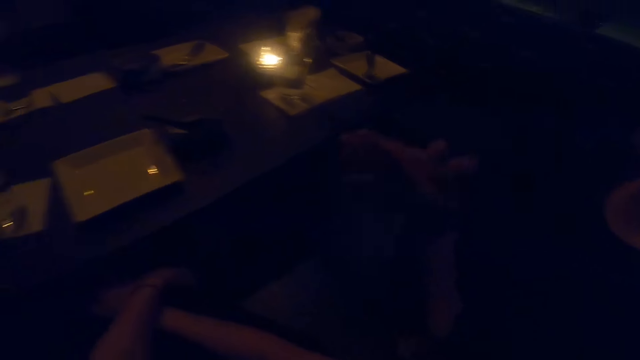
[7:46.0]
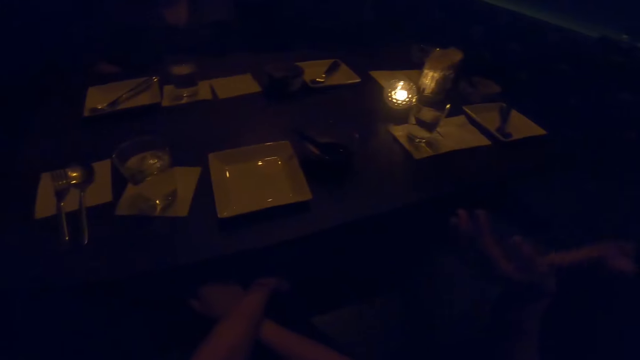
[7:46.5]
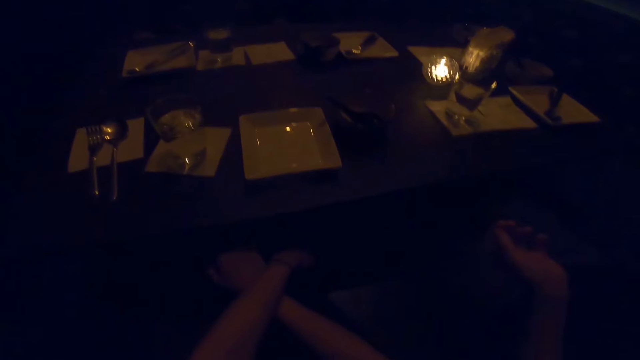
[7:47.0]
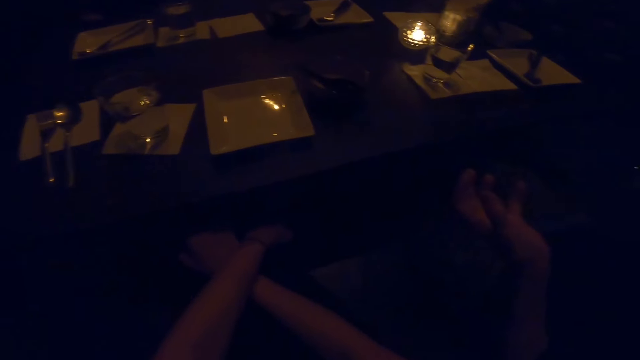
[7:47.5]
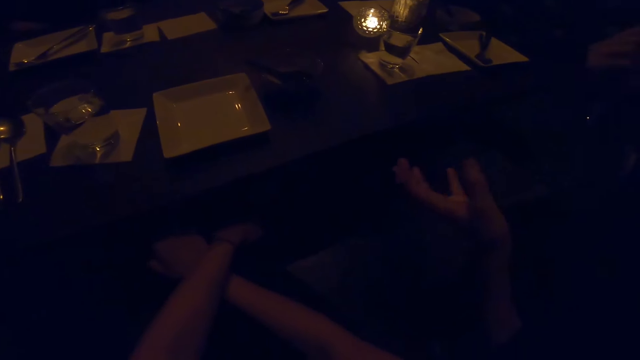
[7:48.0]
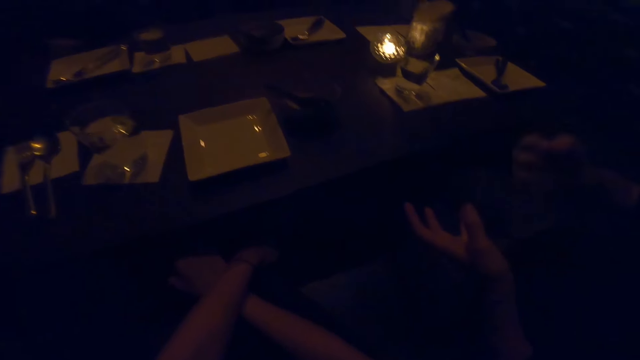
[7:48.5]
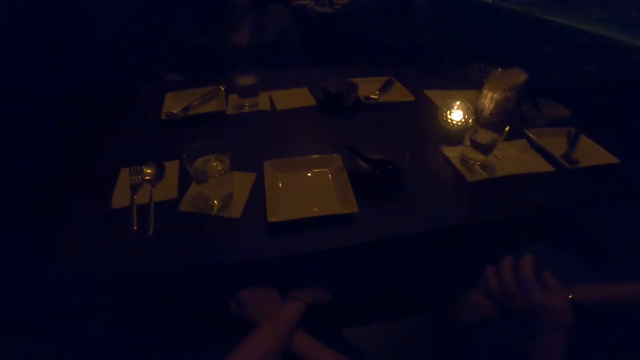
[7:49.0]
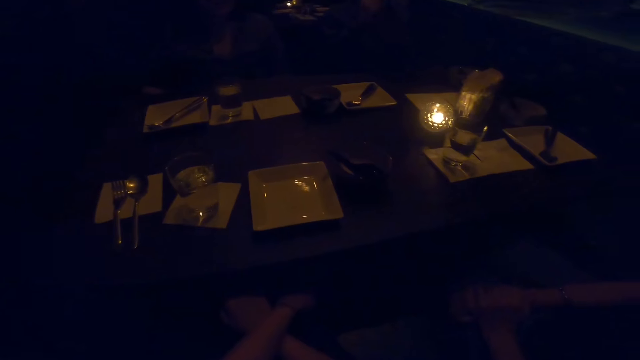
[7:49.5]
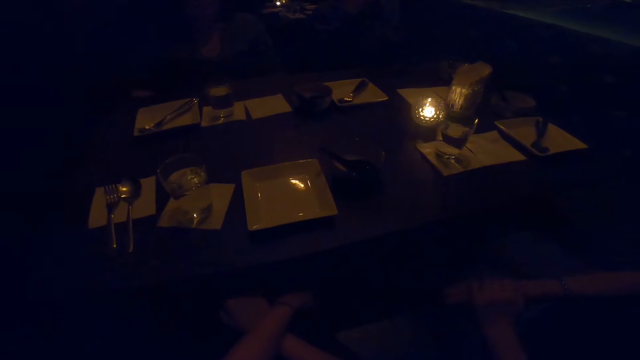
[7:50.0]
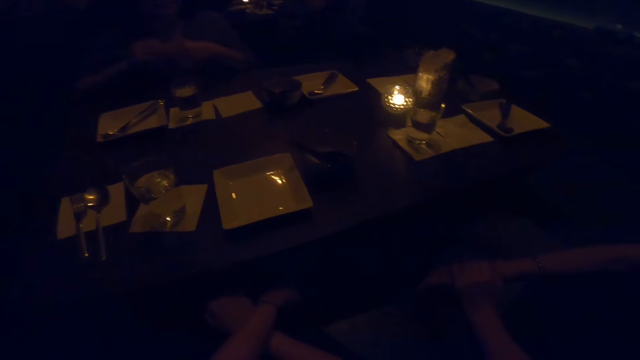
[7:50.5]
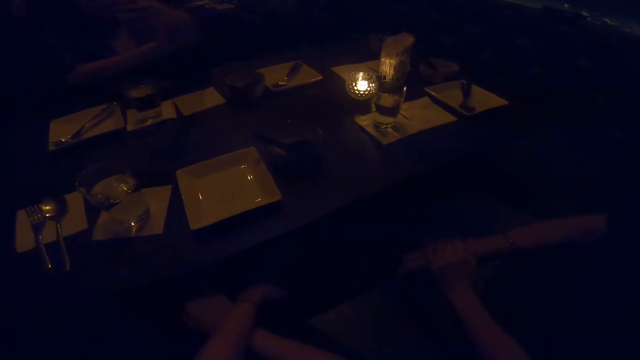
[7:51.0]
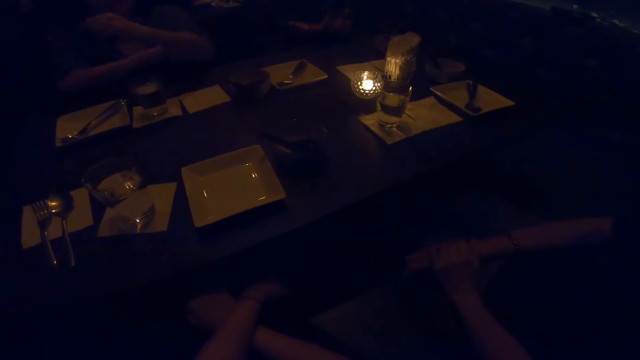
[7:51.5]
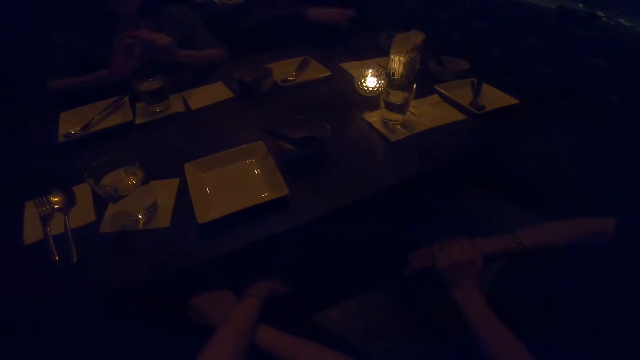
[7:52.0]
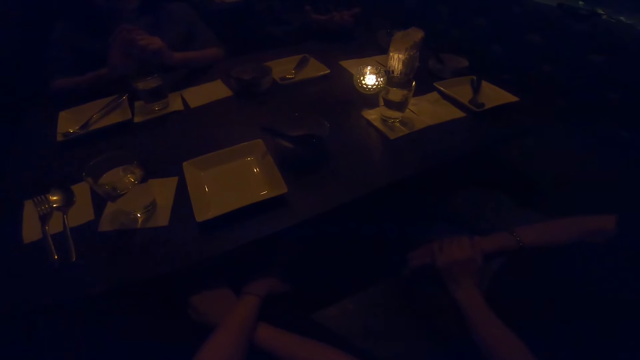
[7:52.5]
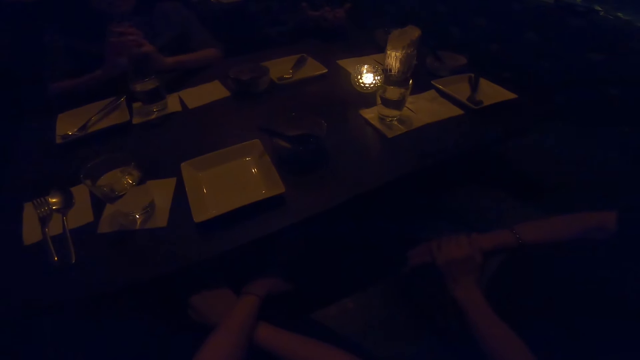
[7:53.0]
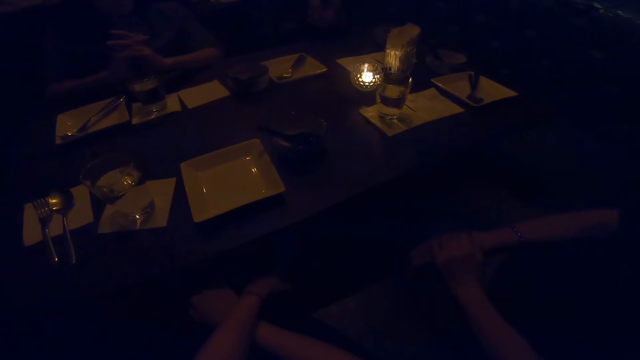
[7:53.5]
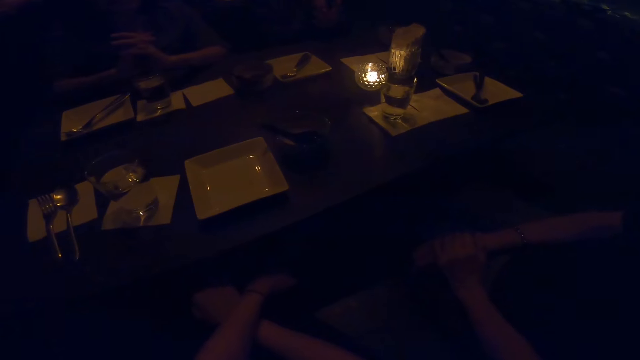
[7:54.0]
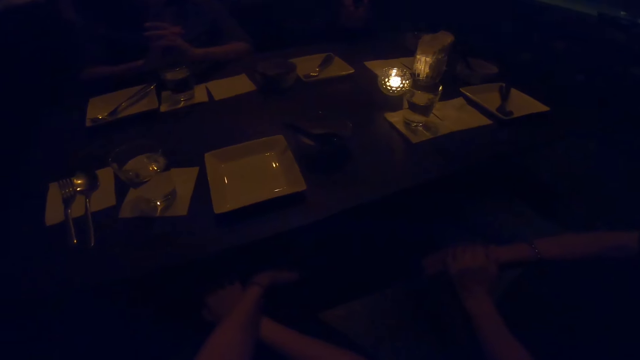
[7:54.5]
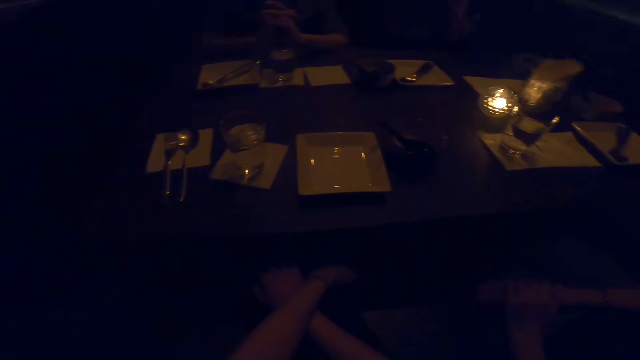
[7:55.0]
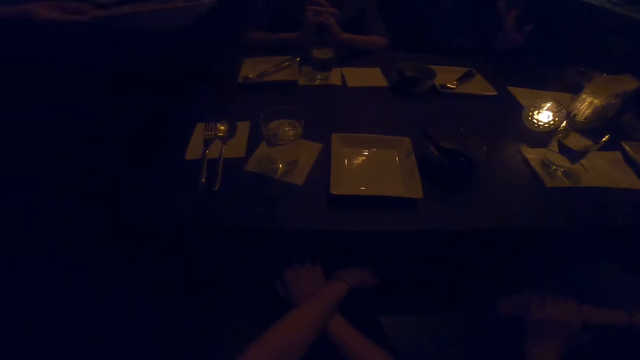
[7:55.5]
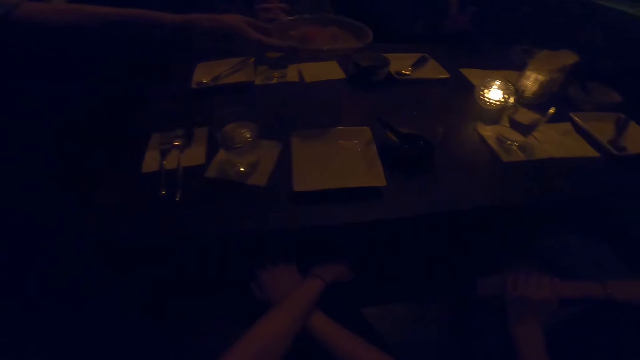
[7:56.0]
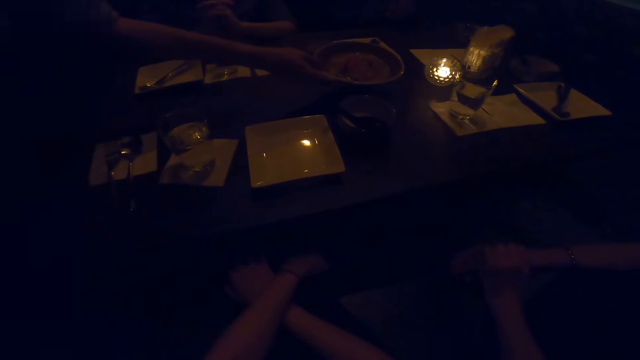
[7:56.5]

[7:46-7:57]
A woman makes a hand gesture. The woman converses with a man. The camera wearer looks at the table. The man makes a hand gesture and moves his hands. The woman places the food on the table.

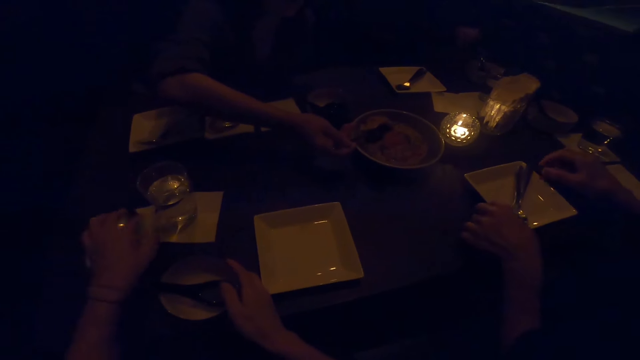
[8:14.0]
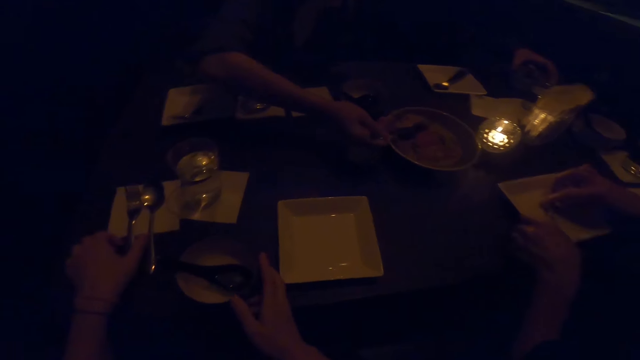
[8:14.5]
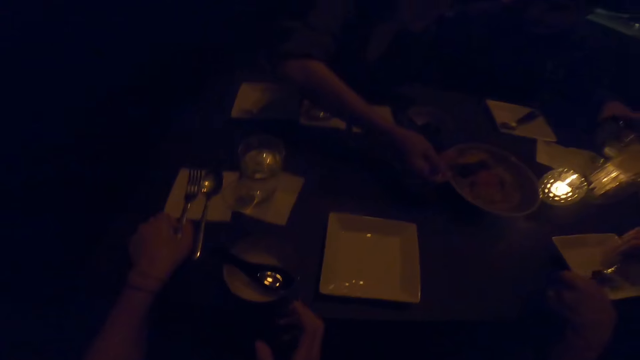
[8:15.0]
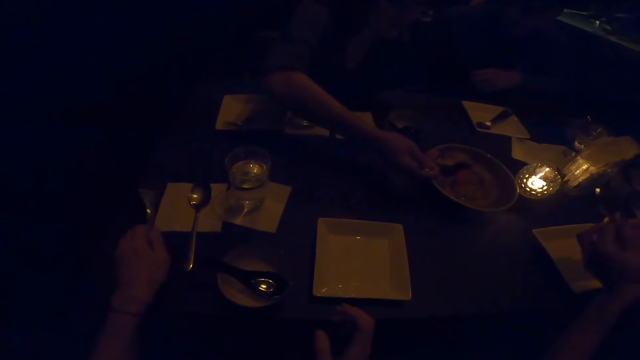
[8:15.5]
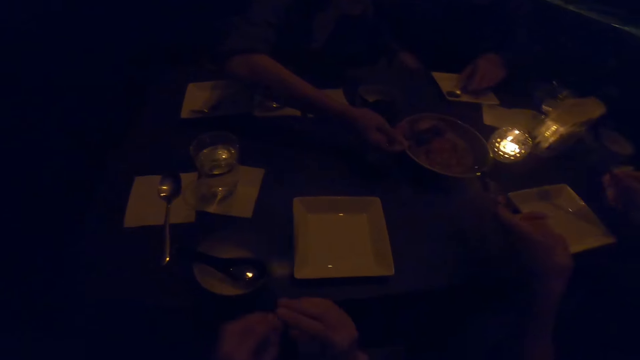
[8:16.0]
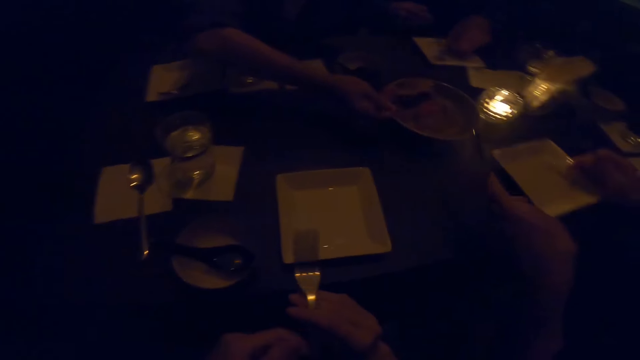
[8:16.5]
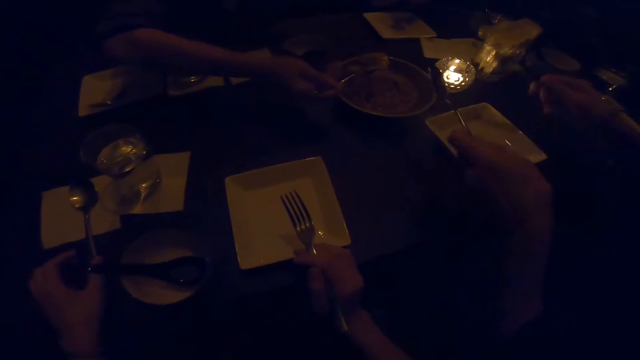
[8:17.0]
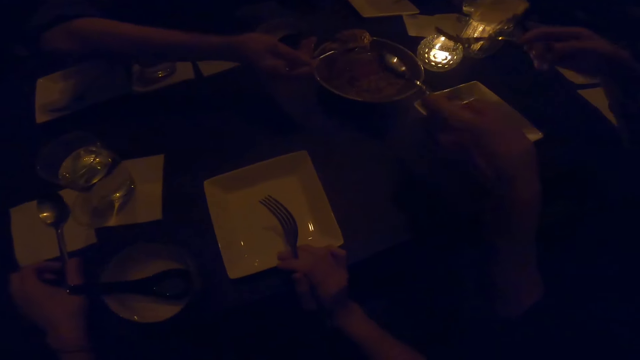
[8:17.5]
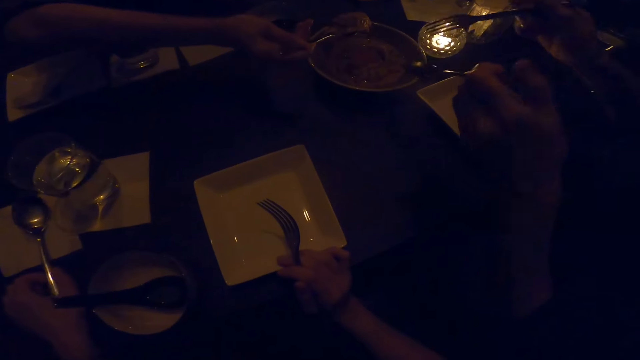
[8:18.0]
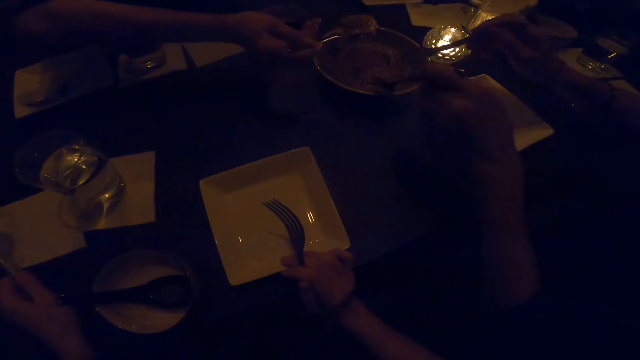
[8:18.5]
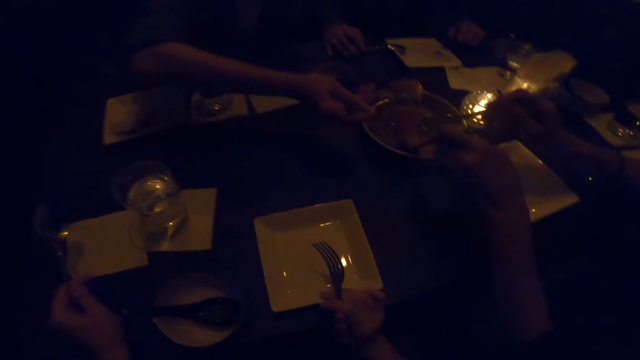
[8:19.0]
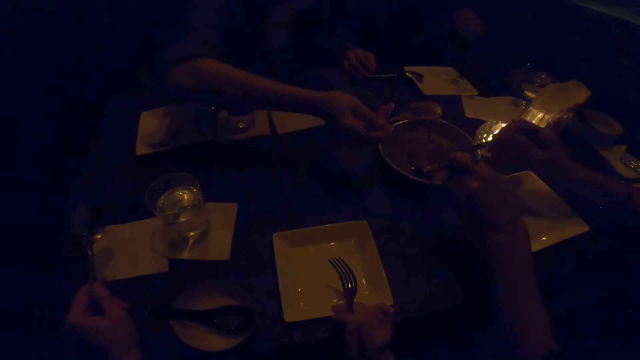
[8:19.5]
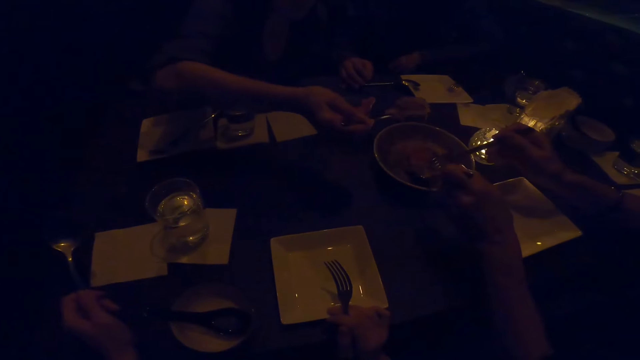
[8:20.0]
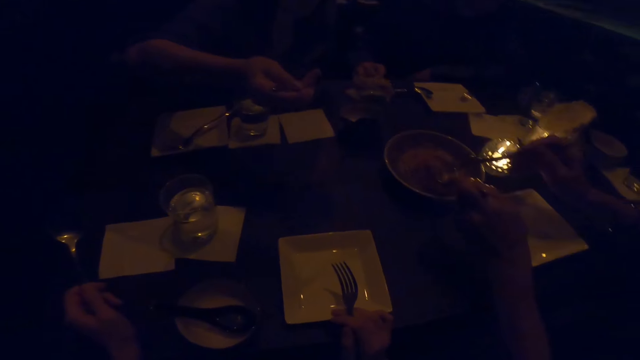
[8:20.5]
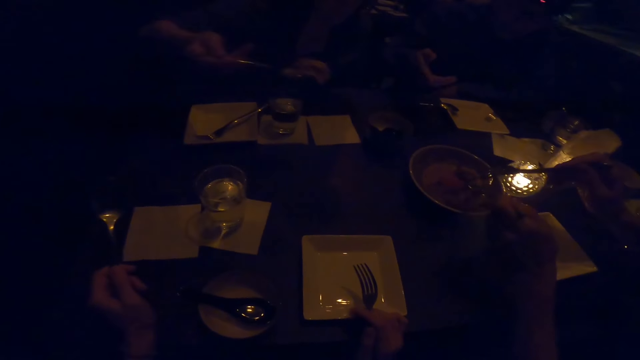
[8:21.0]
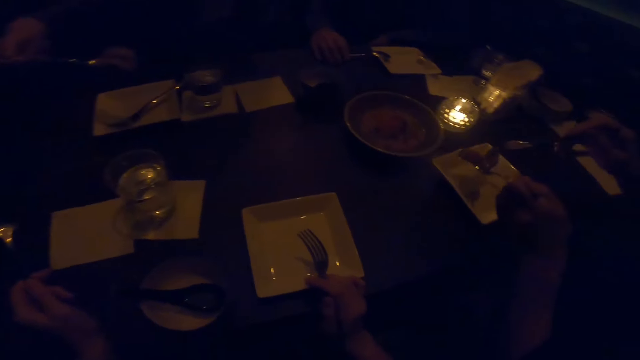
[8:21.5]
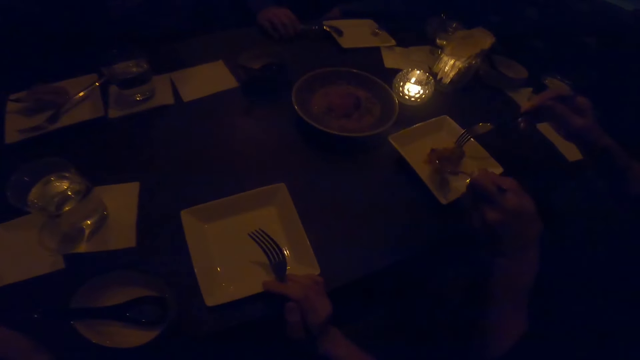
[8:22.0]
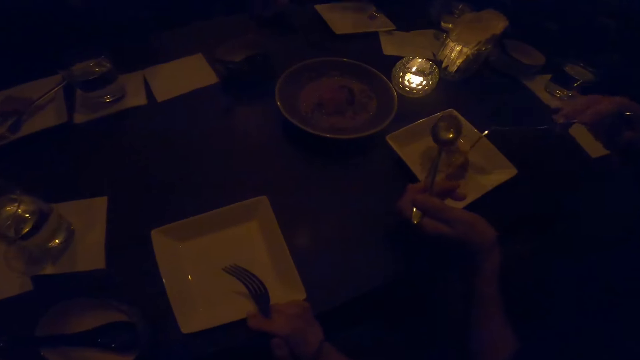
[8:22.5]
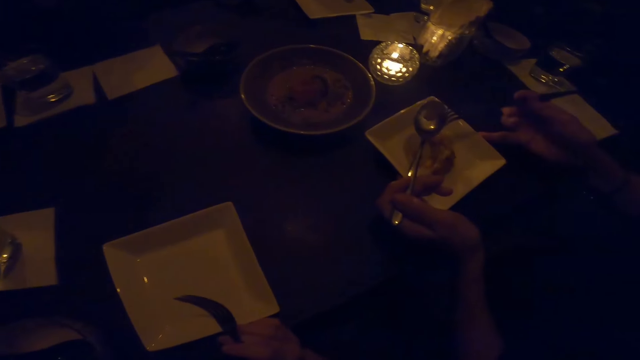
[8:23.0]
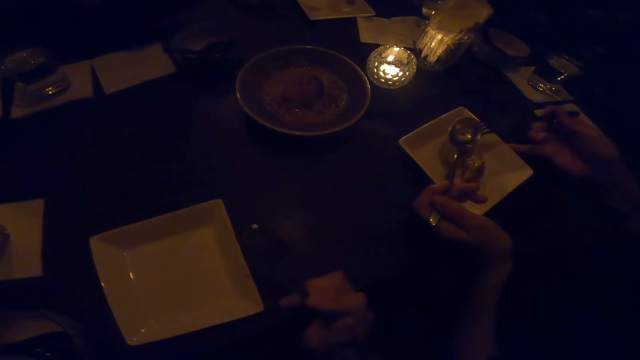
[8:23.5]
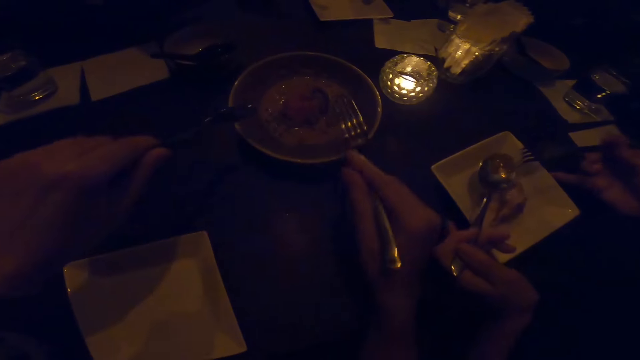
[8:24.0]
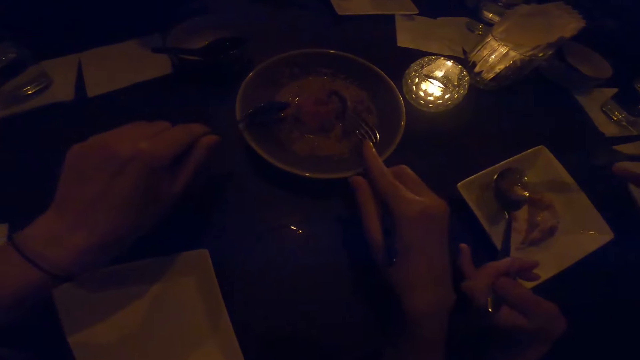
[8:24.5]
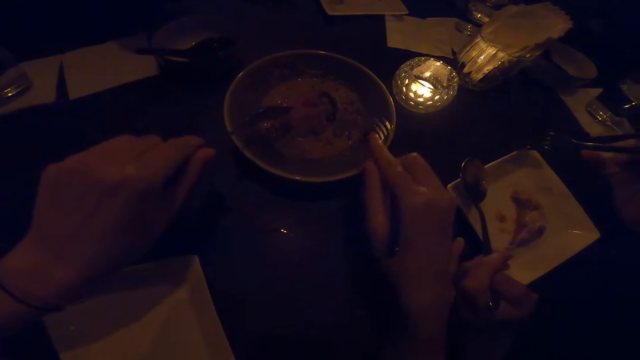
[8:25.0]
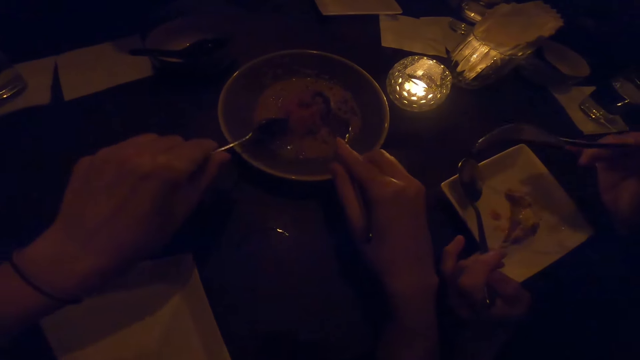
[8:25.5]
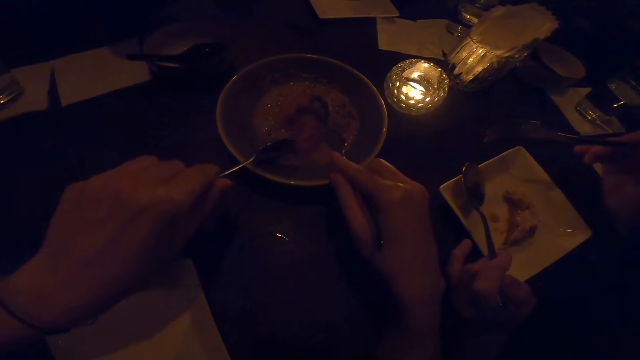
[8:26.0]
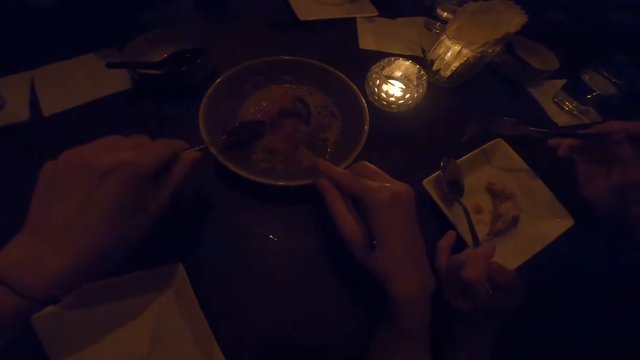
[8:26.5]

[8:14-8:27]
The camera wearer picks a spoon. A woman picks a spoon. A man moves the plate and scoops soup. Another man scoops soup. The woman serves food. A man serves the food. The woman converses with the camera wearer. The first man puts soup in the plate. The camera wearer serves the food. They scoop soup.
